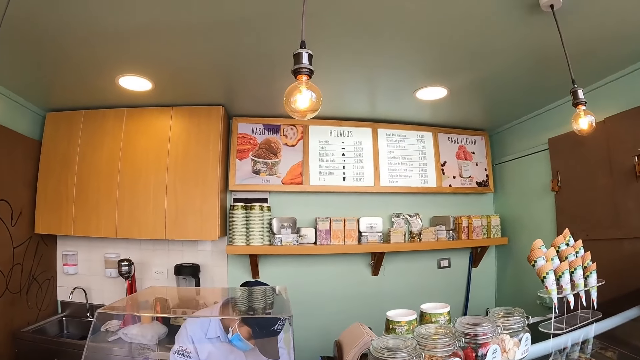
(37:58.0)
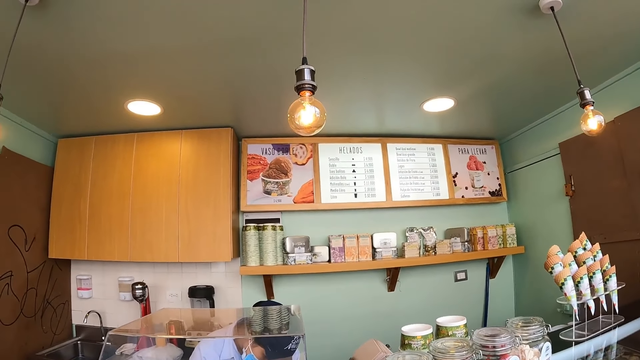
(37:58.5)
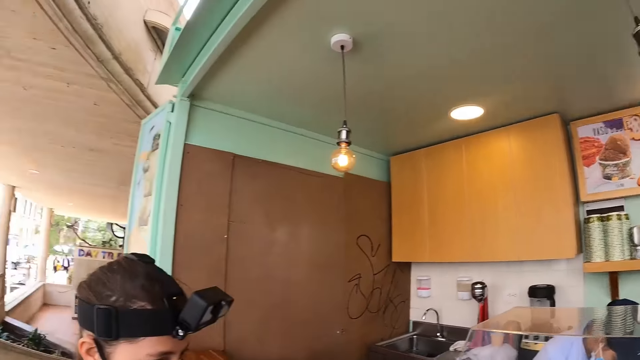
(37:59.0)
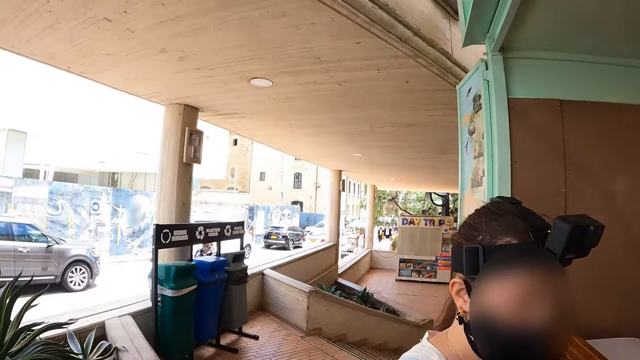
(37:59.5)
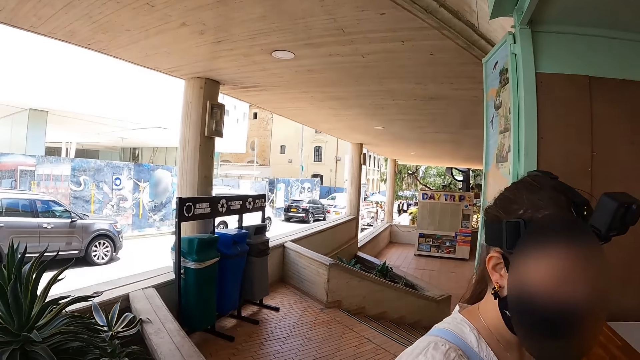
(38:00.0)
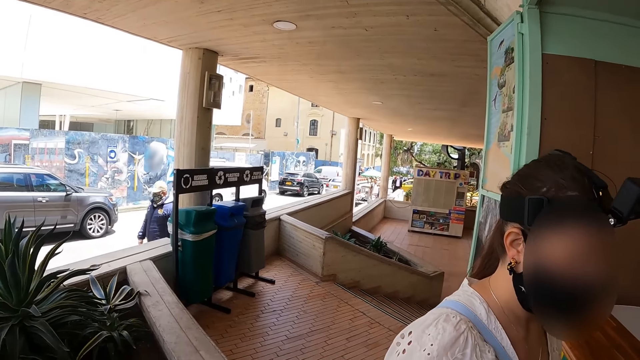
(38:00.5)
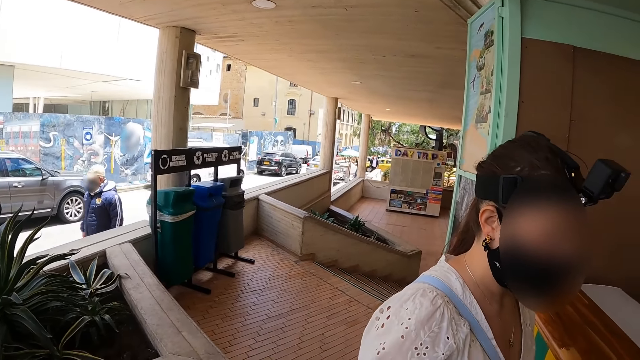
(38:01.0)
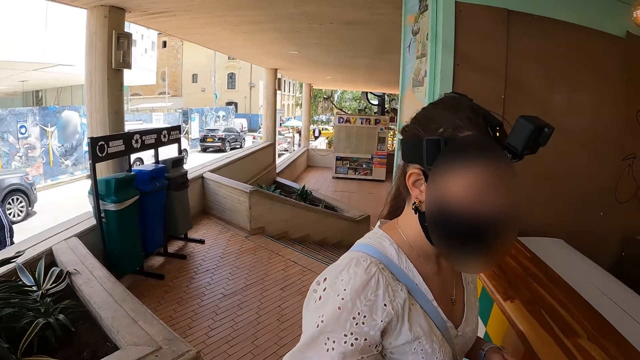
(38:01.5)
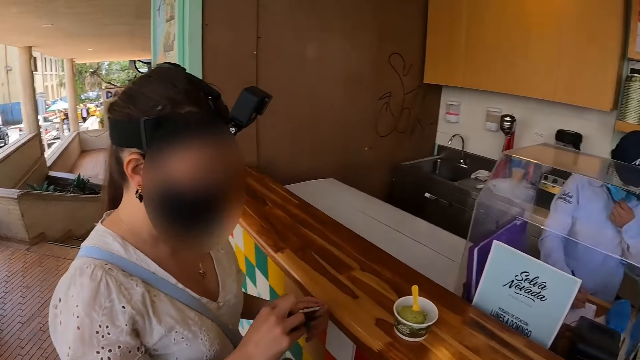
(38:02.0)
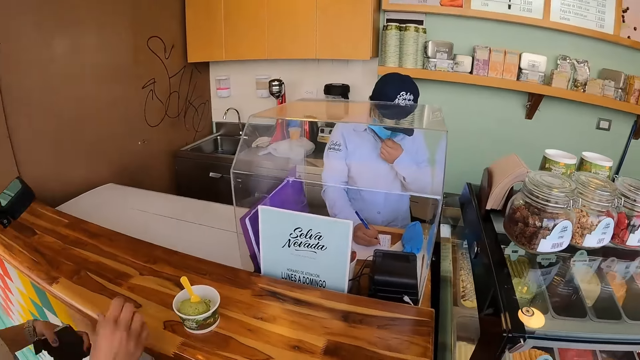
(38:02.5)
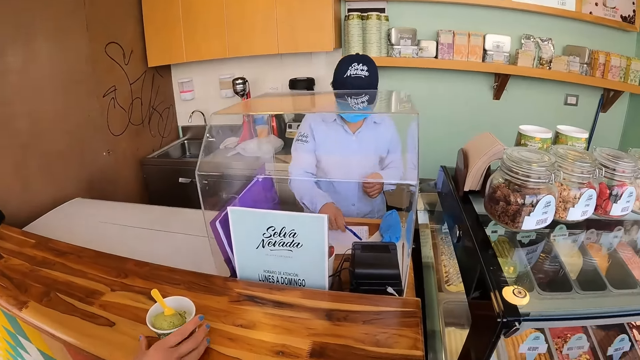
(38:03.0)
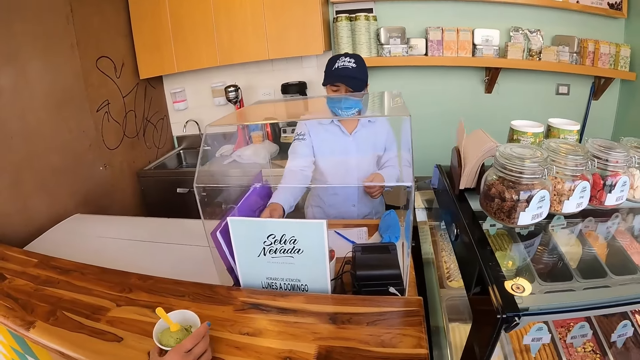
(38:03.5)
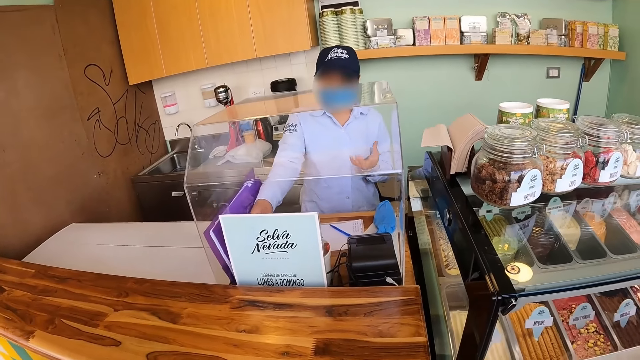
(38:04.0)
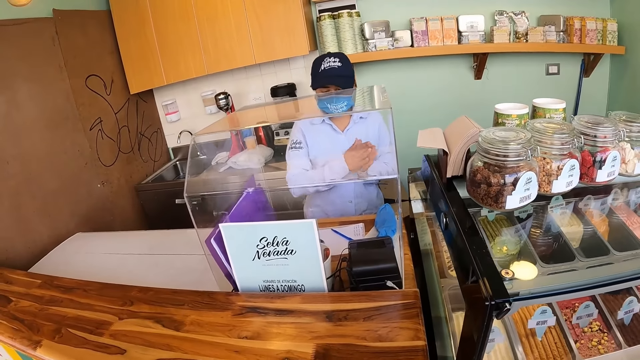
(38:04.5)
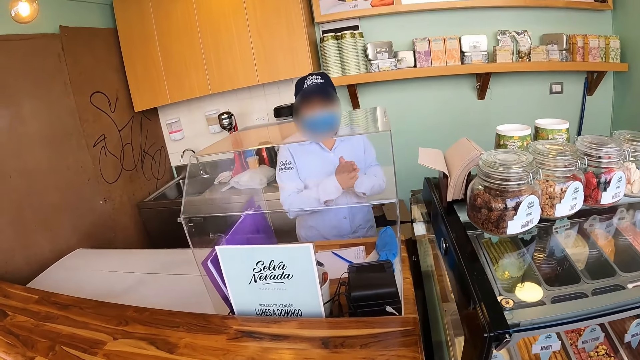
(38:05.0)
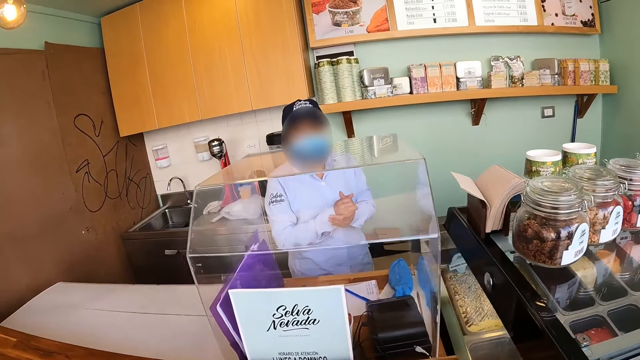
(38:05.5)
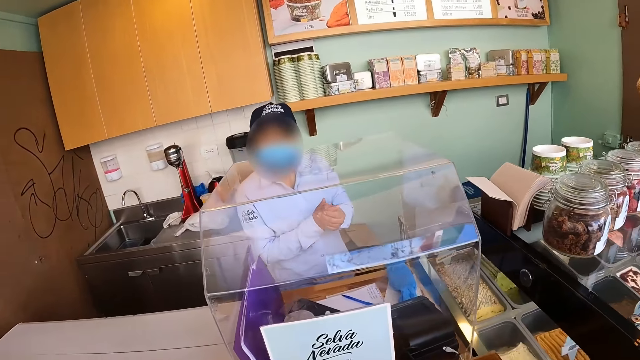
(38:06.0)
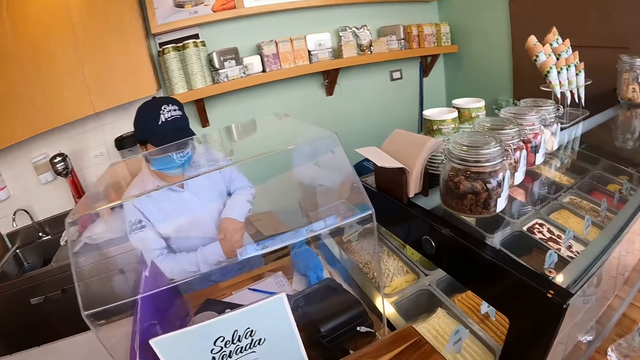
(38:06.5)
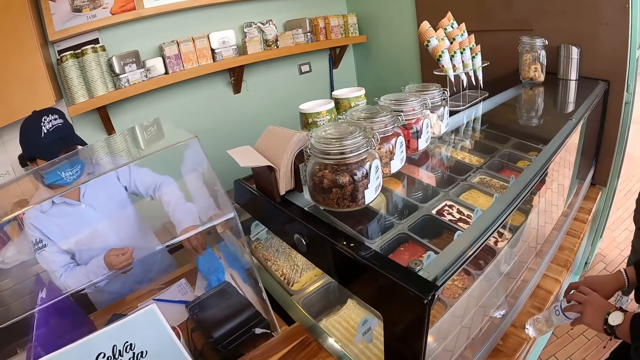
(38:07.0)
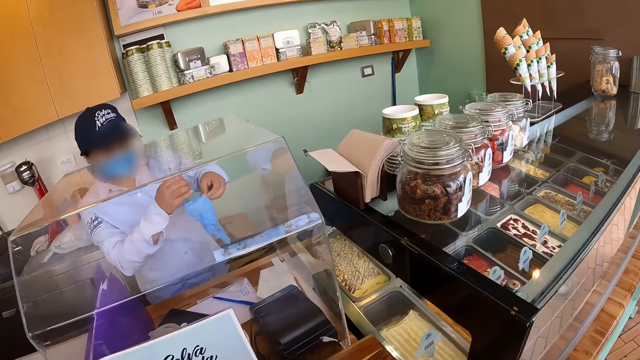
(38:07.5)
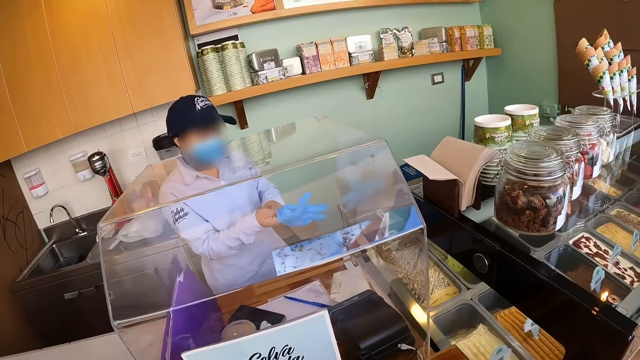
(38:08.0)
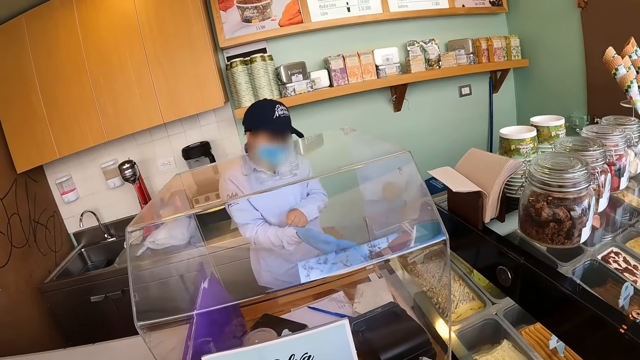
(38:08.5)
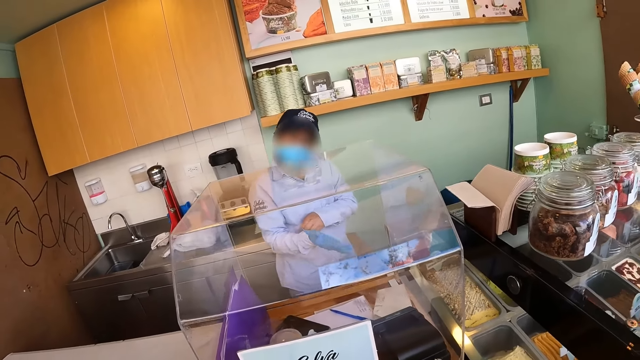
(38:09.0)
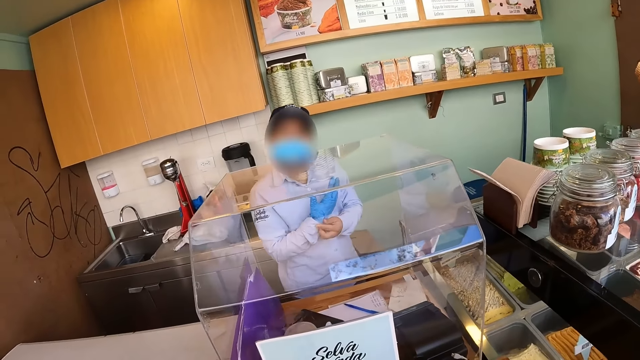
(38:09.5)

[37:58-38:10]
The camera wearer looks around the room. A woman picks up the ice cream. Another woman rubs the hands, picks up the gloves and wears the gloves.

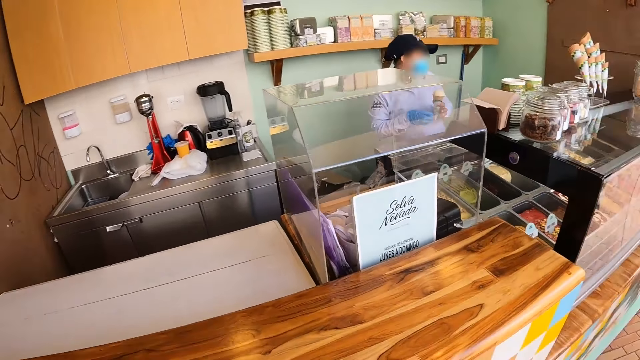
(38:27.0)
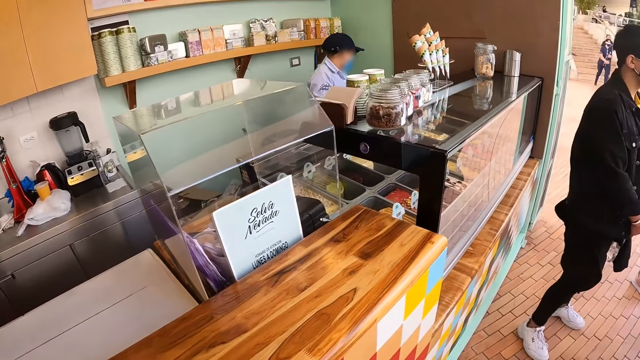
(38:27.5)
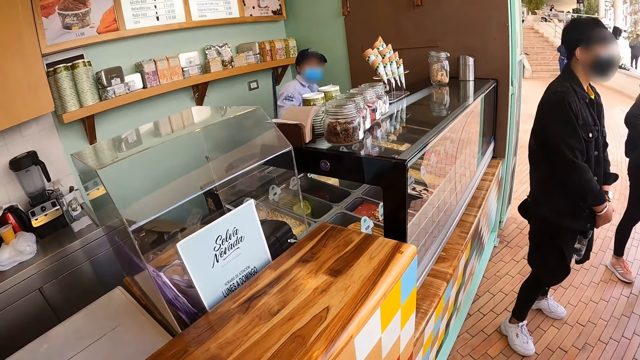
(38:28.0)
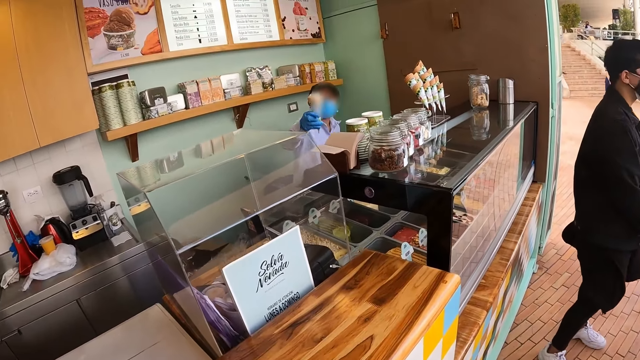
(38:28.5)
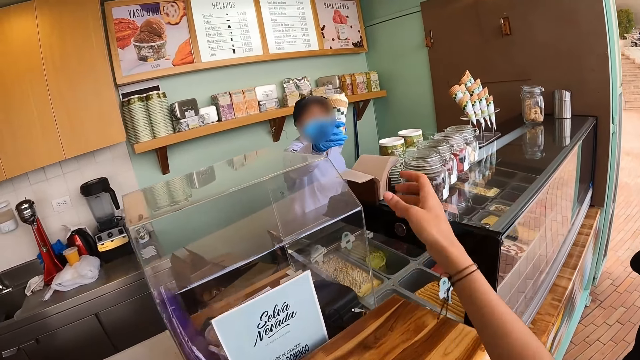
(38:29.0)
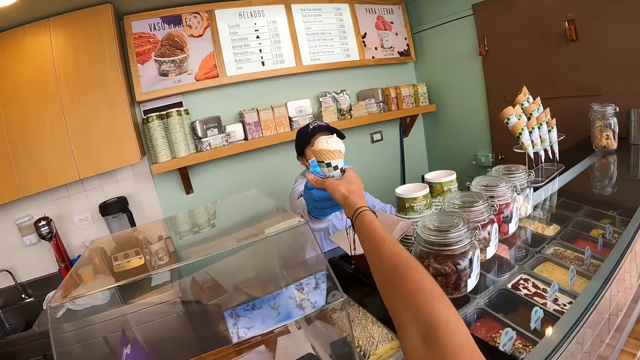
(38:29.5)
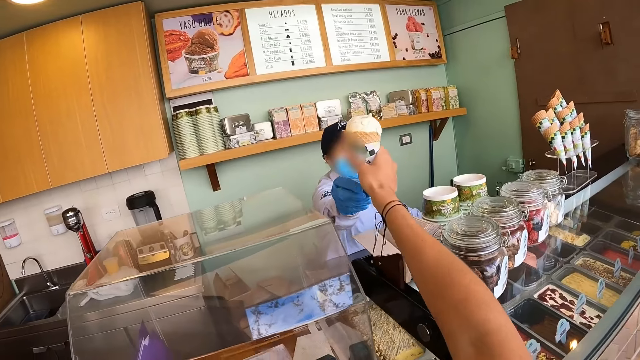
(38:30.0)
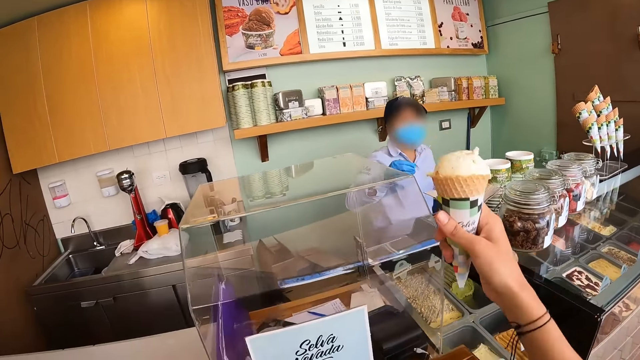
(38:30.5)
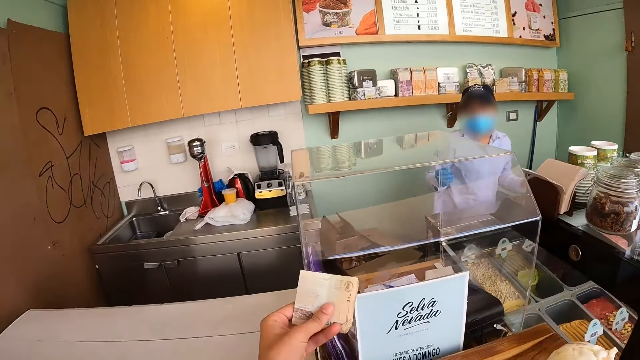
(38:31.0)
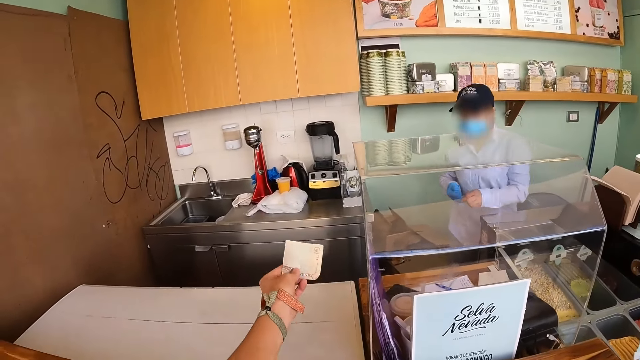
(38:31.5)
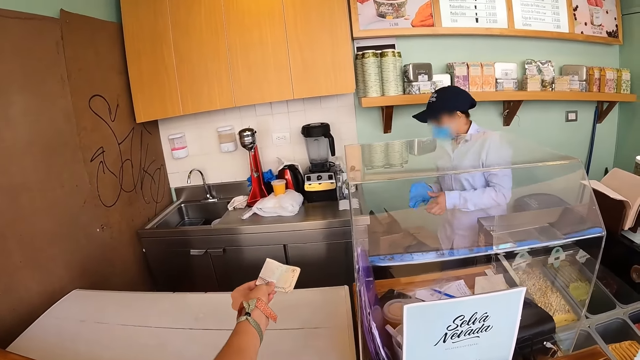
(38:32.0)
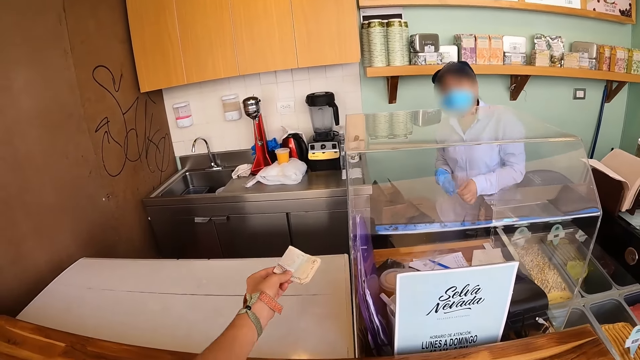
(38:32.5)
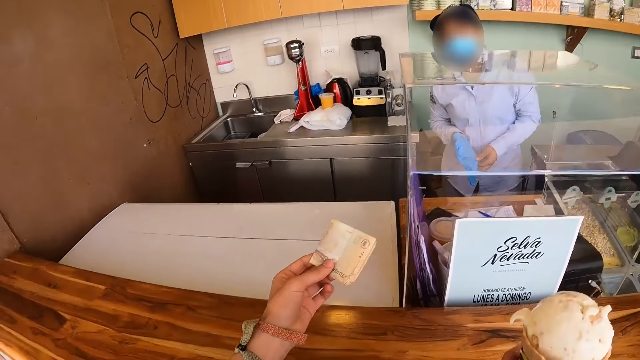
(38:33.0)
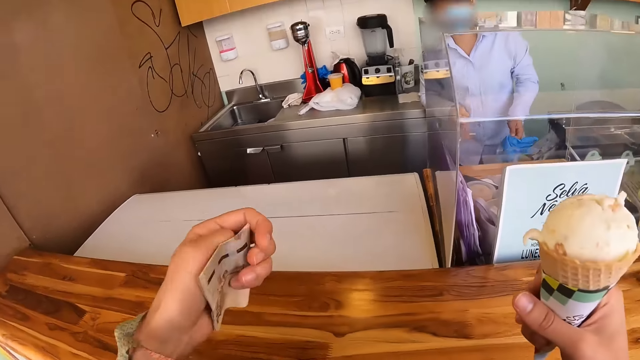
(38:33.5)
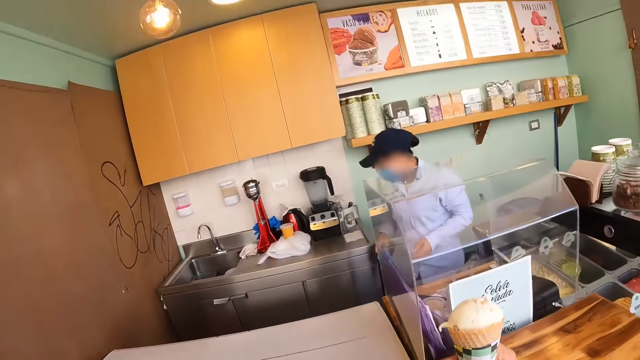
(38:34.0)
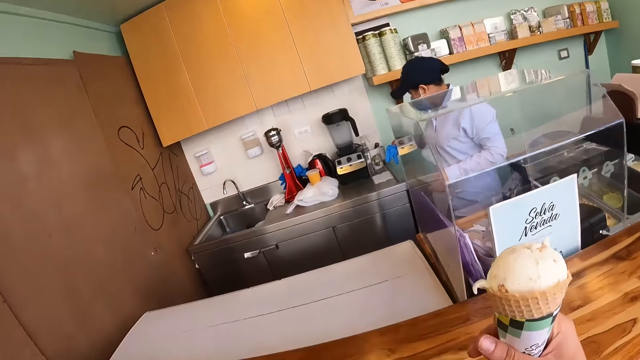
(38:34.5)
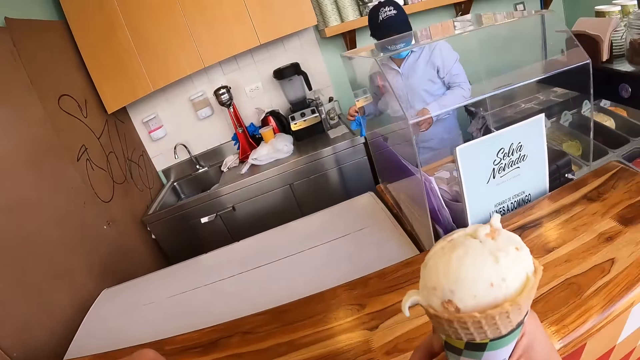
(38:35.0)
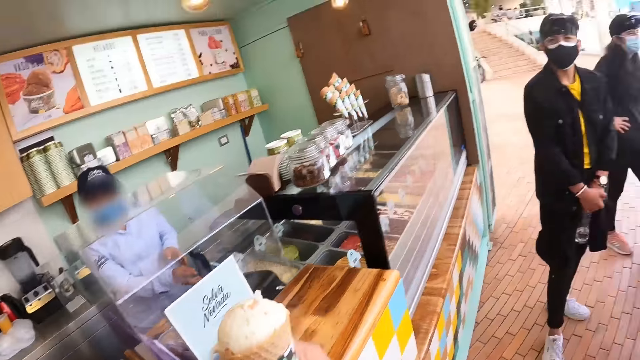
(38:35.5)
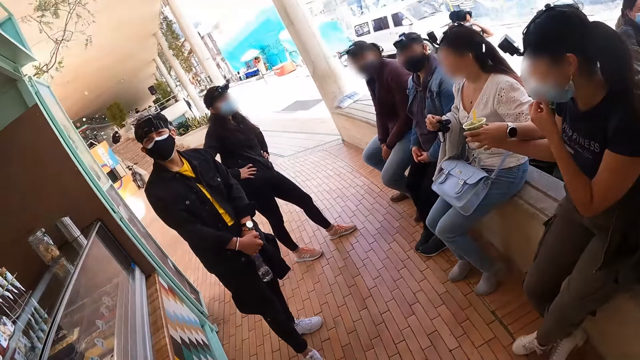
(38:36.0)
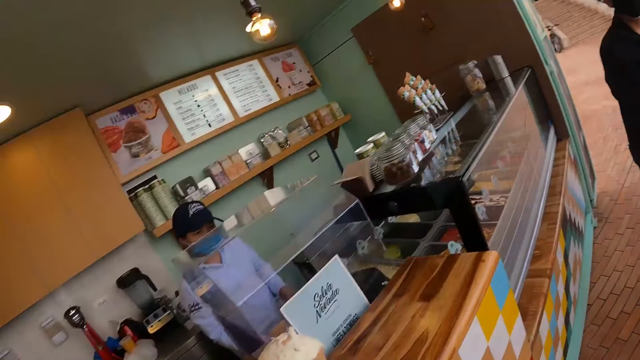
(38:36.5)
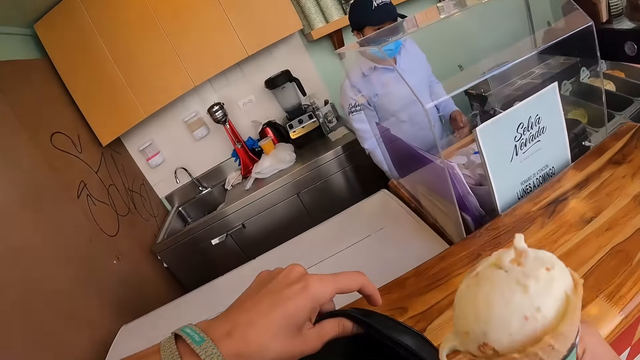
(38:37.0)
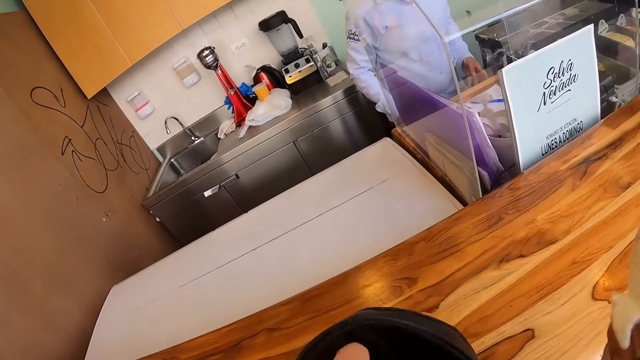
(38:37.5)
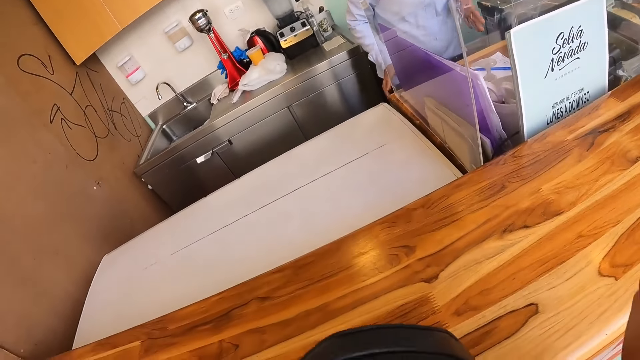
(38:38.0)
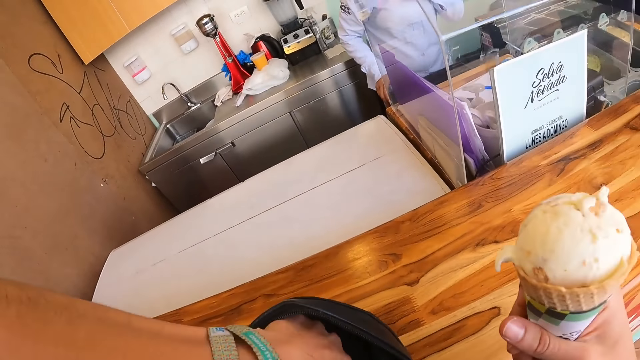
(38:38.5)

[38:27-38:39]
The camera wearer stares at a woman. The woman gives the camera wearer ice cream. The camera wearer passes the money and holds the money. They hold the ice cream with the right hand. They look around the room. They open the wallet.
